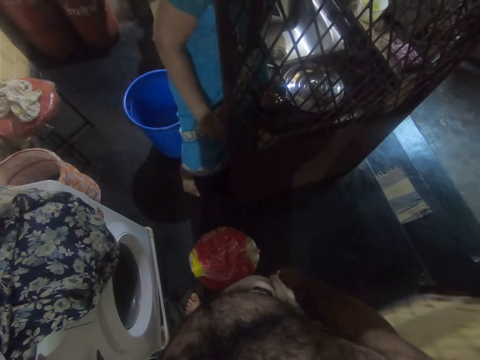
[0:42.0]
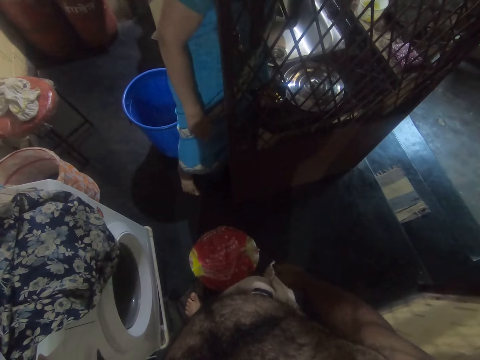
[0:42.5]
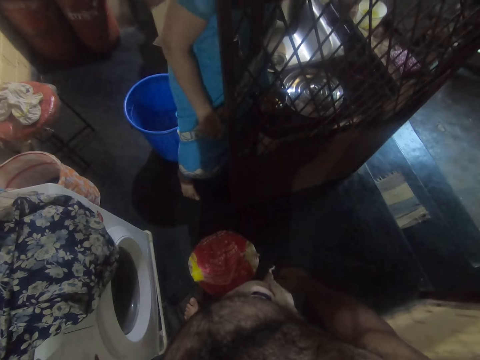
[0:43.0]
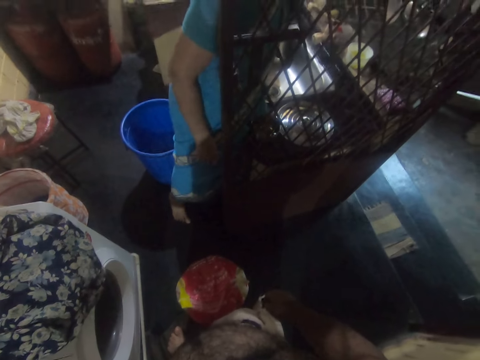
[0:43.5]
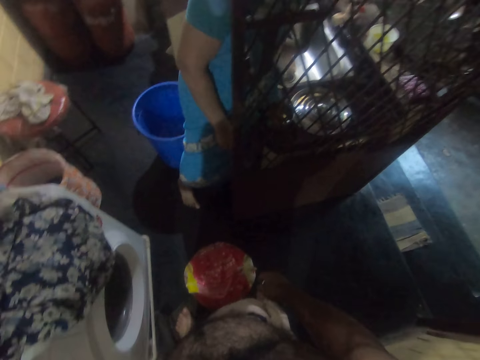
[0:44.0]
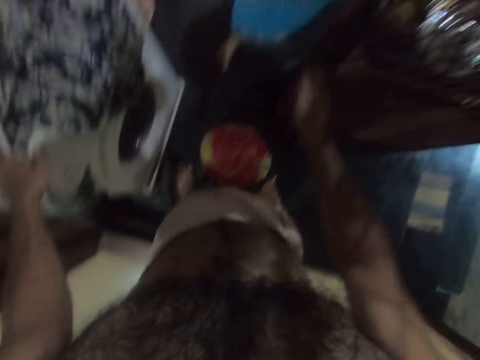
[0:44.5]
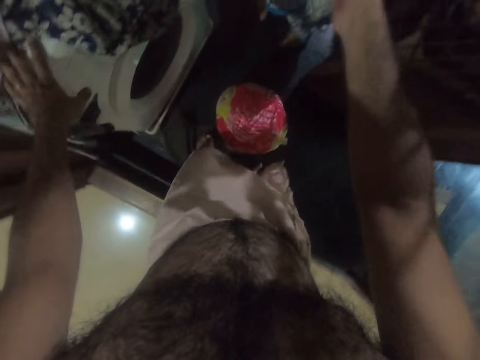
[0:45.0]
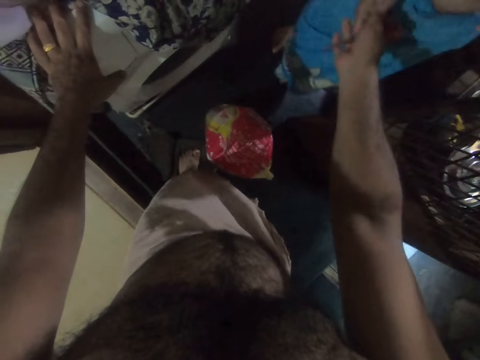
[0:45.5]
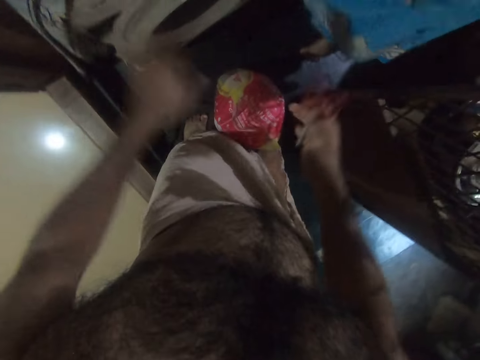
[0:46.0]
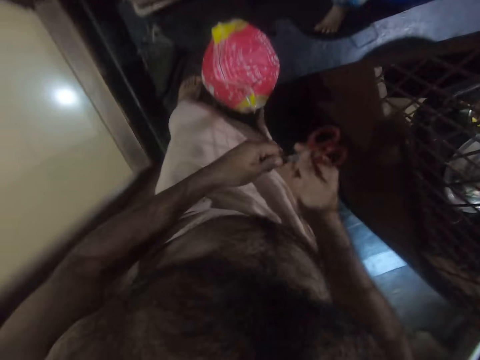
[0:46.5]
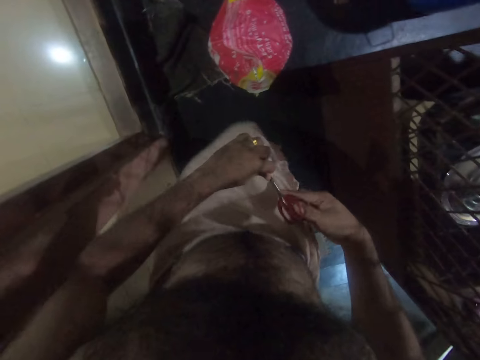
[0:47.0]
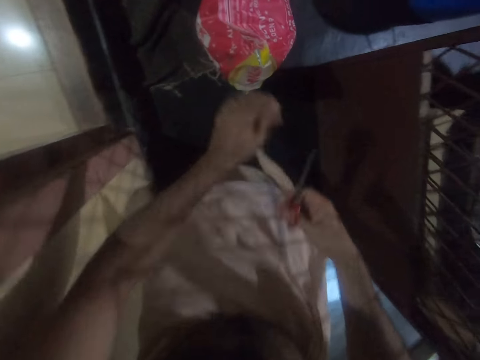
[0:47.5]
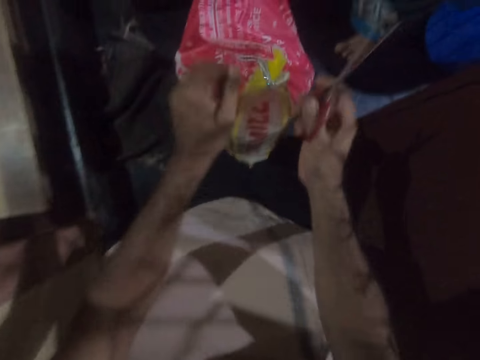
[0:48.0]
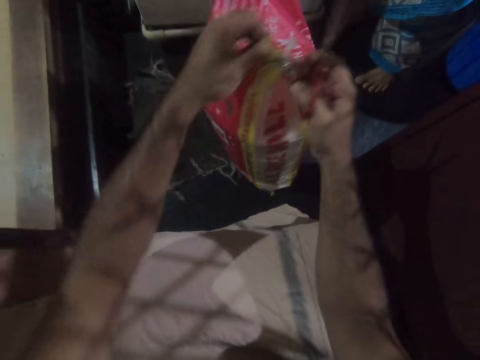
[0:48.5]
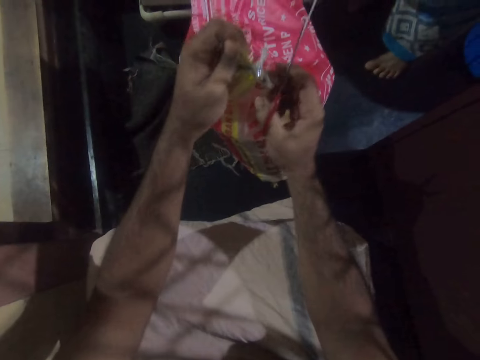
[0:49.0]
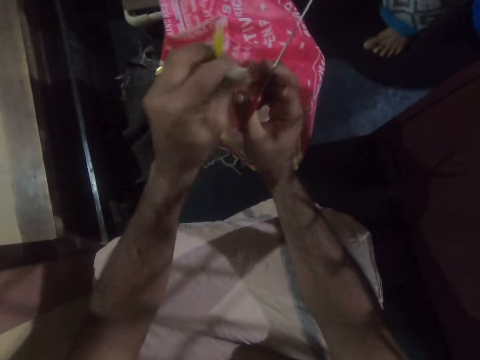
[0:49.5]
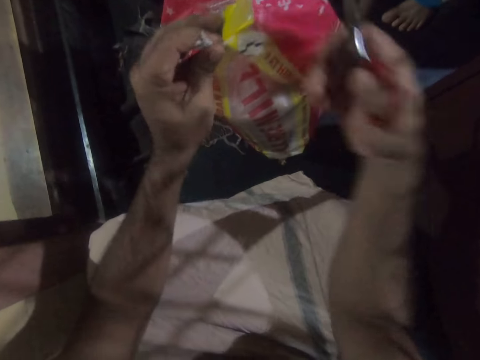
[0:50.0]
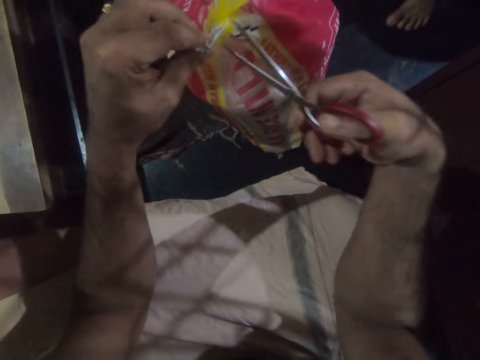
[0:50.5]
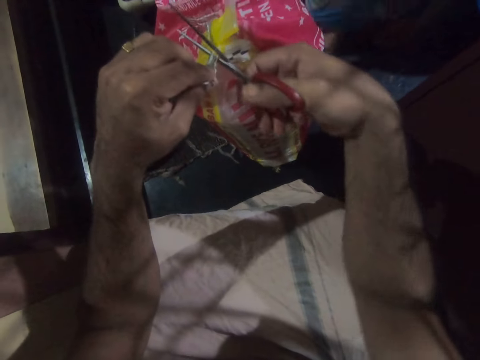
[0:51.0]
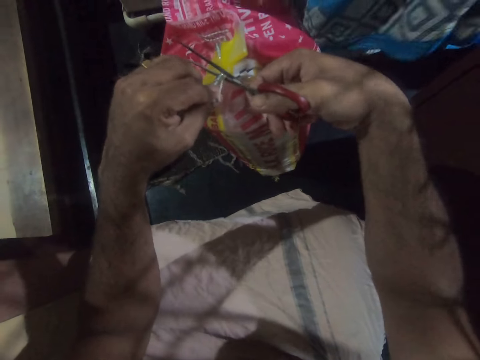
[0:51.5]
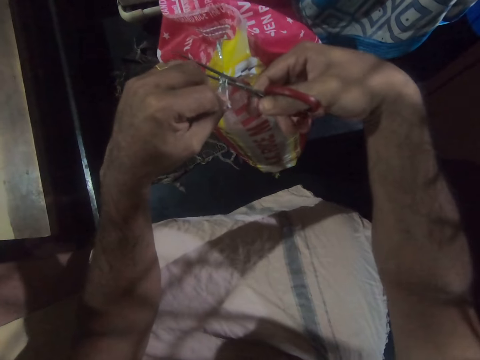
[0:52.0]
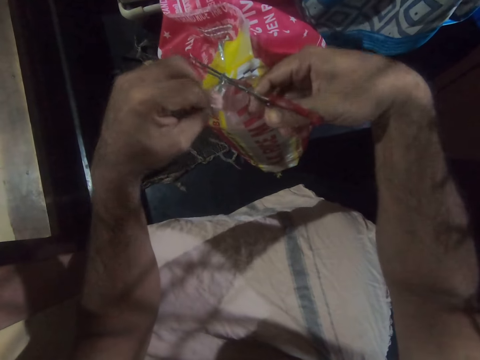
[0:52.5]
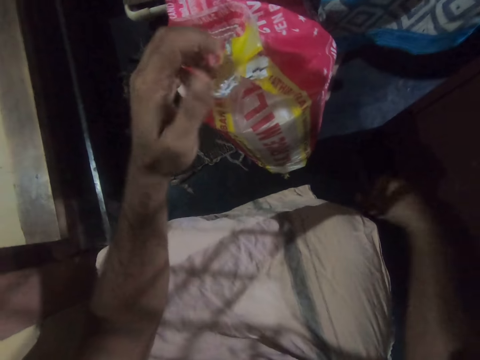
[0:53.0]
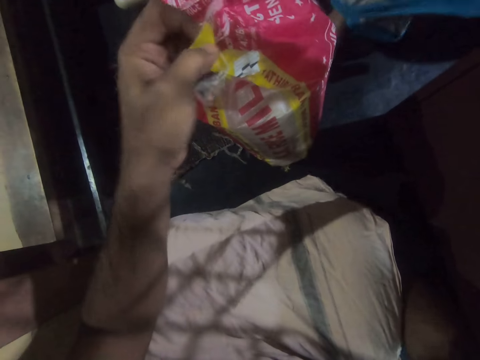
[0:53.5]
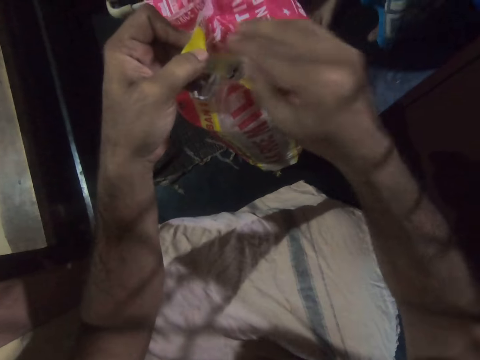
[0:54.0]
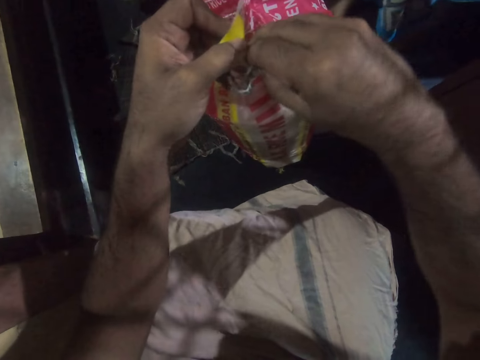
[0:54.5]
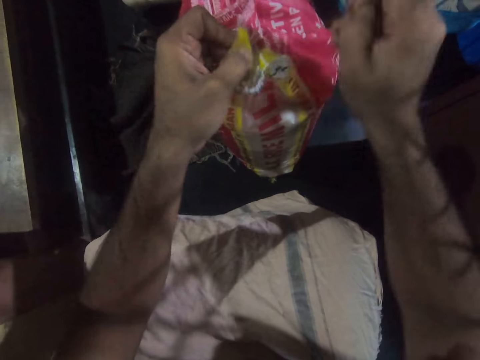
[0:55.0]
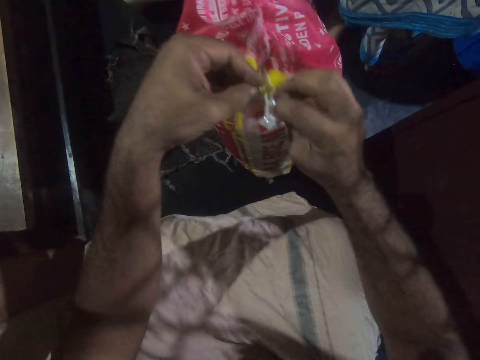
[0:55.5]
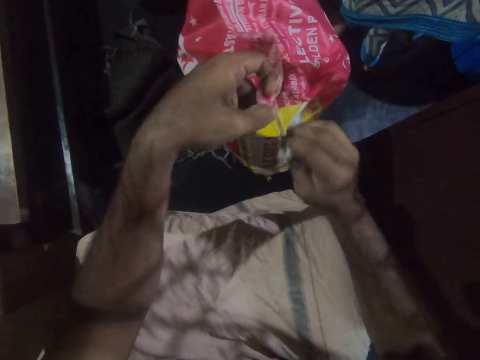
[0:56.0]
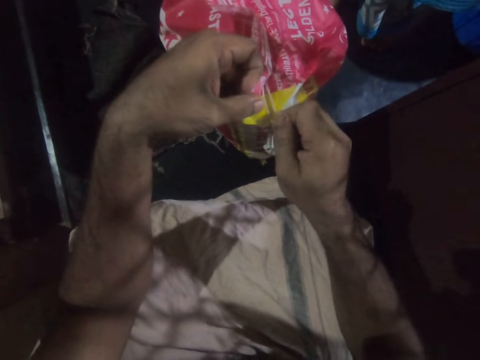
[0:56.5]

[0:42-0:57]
The camera wearer takes the scissors from a person. They hold the sack. They cut the thread tied on the sack with the scissors. They put the scissors on the floor. They untie the rope.

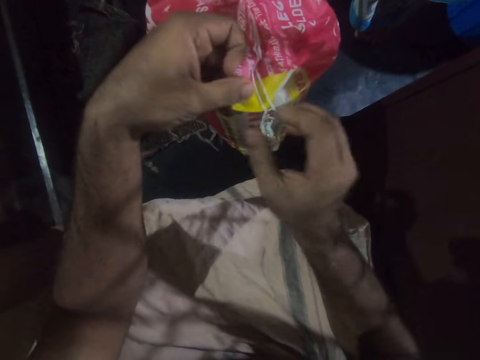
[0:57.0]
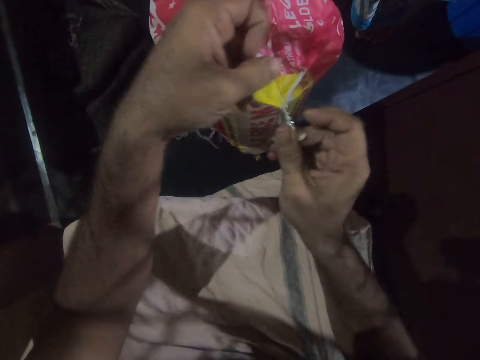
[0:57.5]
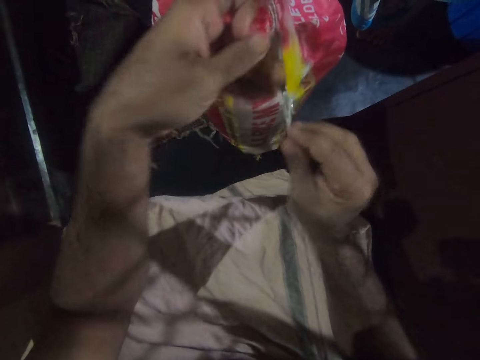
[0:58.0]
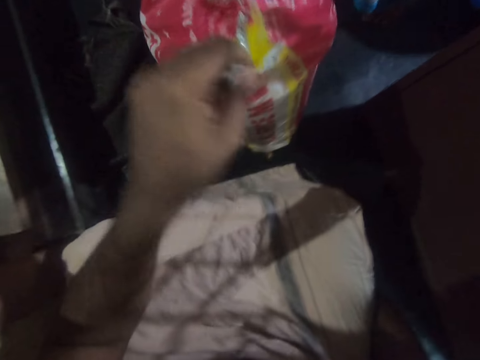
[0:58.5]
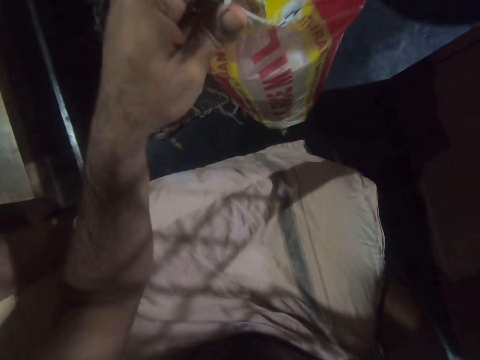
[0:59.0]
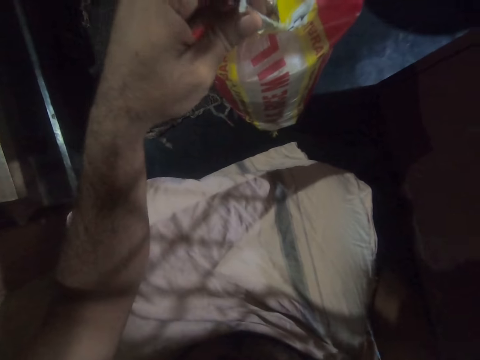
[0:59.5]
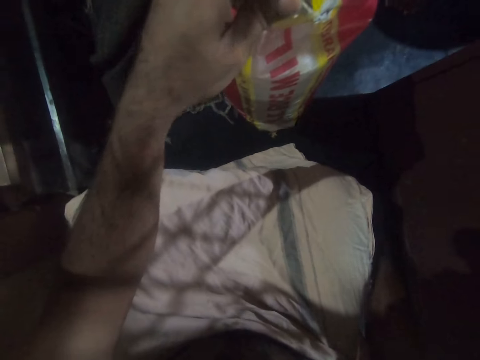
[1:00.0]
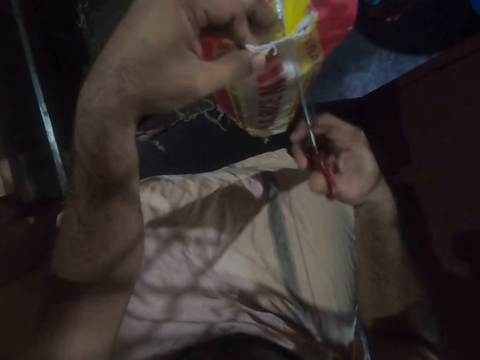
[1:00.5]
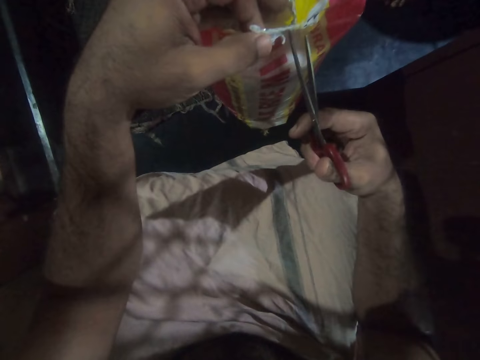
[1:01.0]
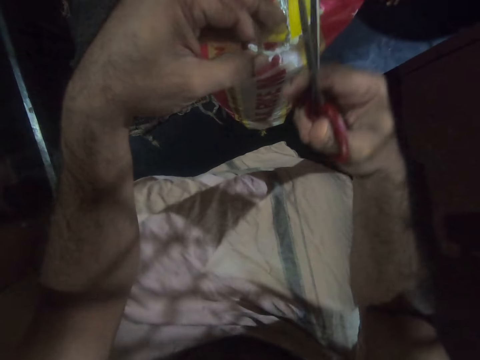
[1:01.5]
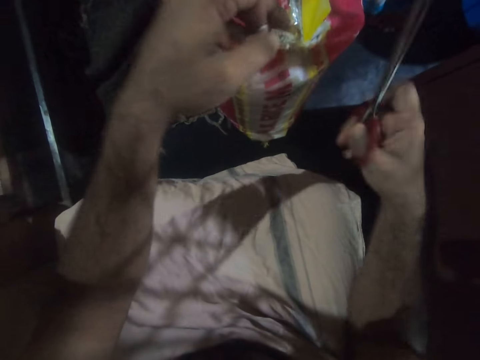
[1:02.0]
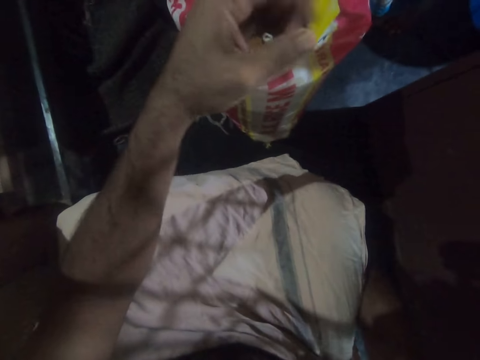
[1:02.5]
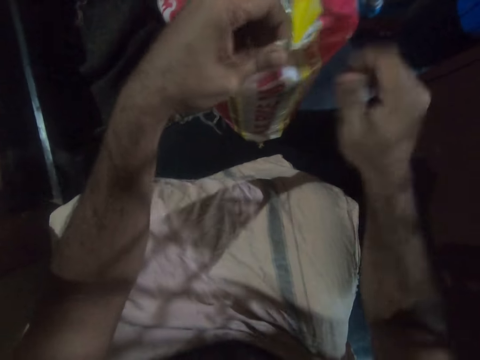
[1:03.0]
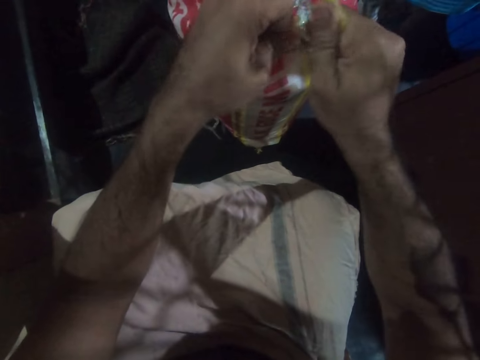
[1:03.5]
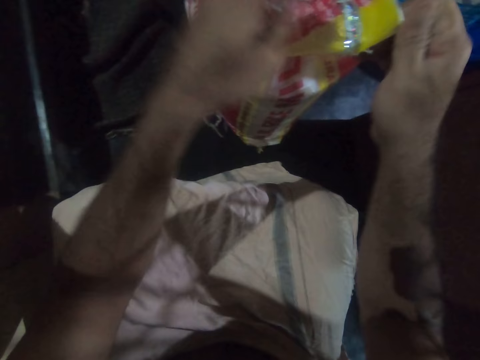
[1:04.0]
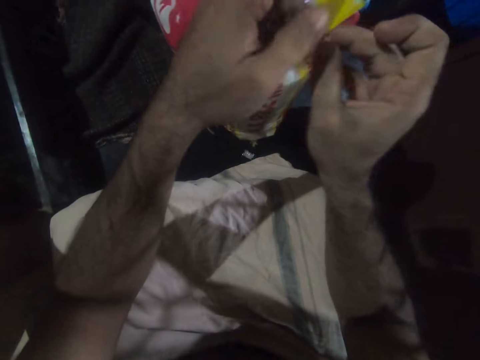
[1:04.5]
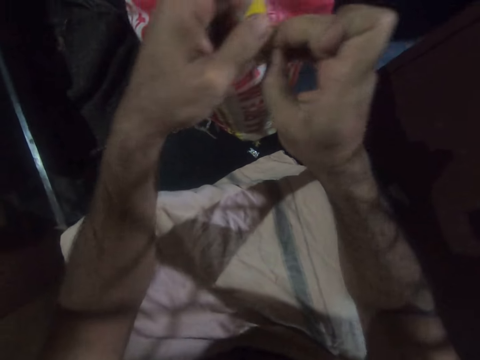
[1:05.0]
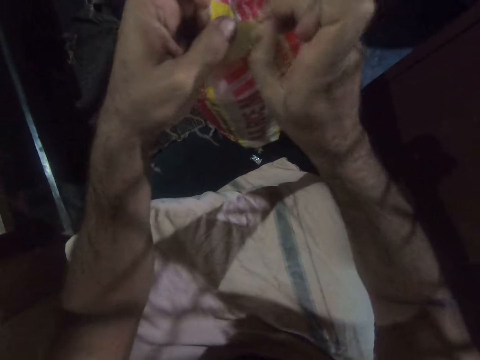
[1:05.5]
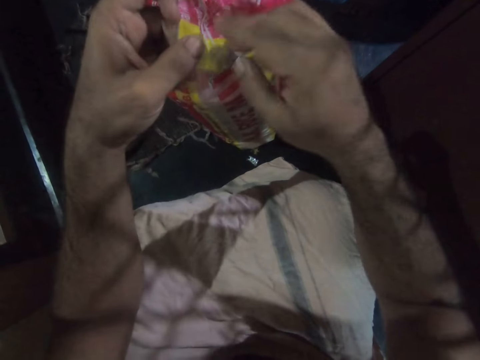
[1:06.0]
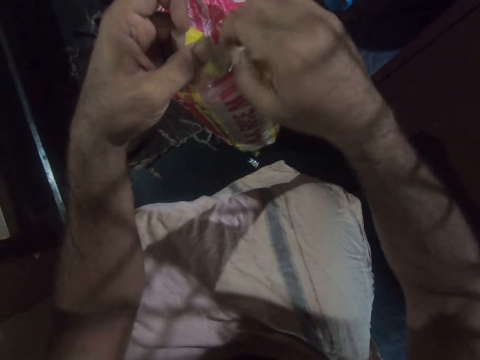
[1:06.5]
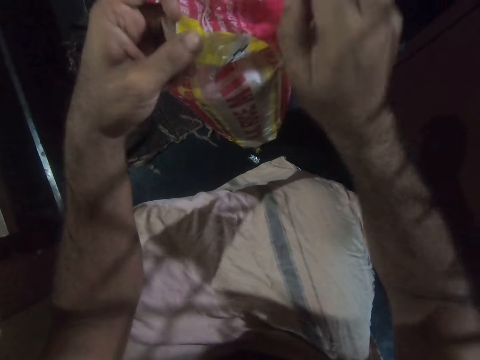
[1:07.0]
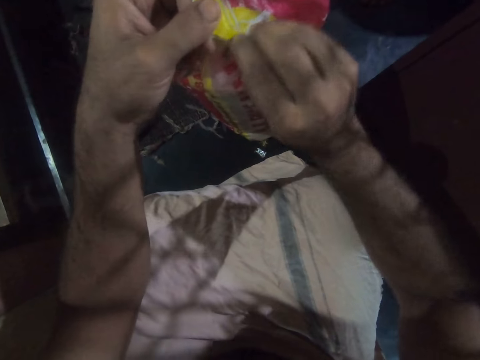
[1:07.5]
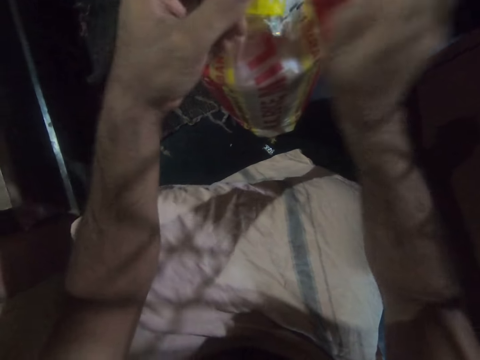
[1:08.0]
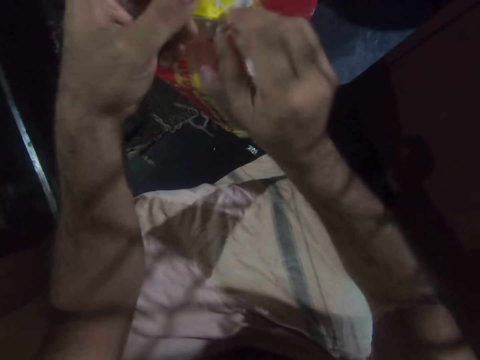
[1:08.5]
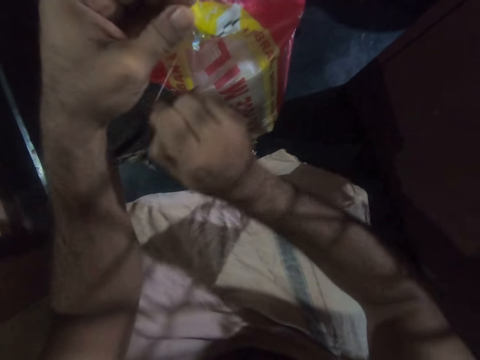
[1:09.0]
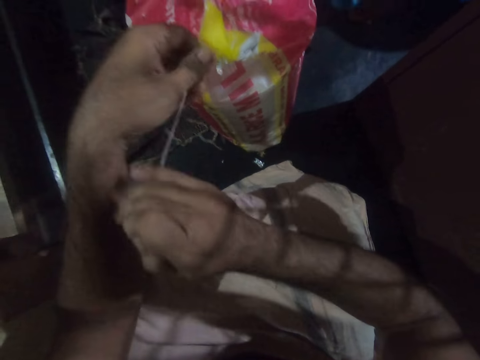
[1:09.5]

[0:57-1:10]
The camera wearer picks up the scissors from the floor. They cut the thread tied on the sack with the scissors. They put the scissors on the floor. They pull the thread tied on the sack.
